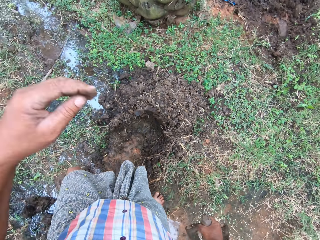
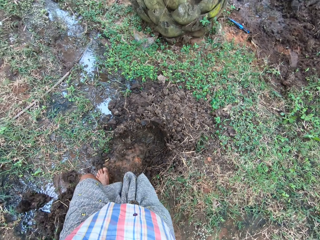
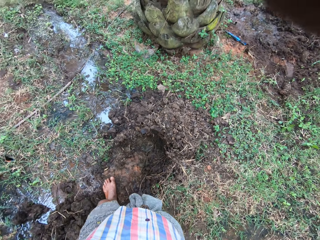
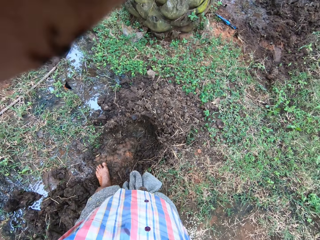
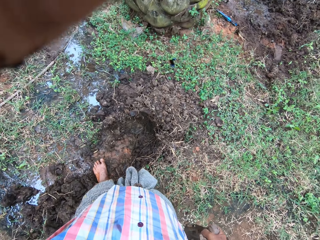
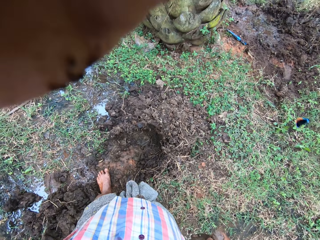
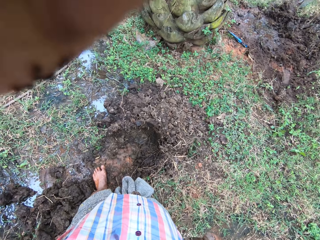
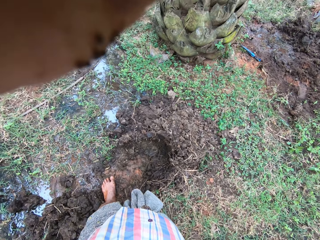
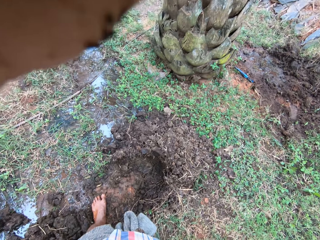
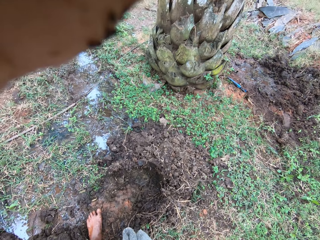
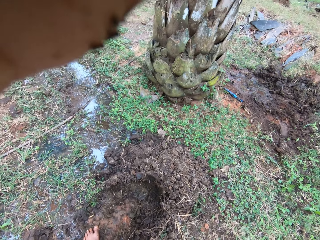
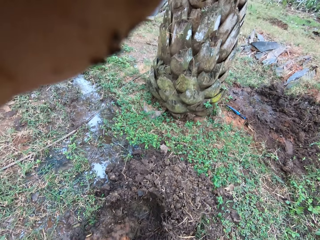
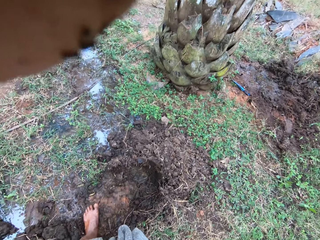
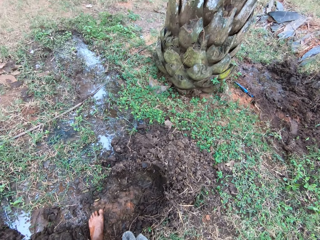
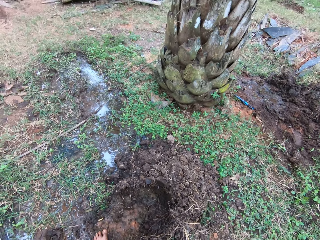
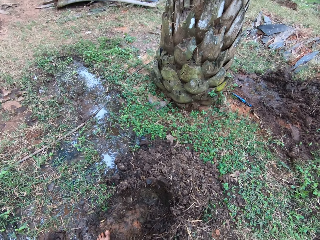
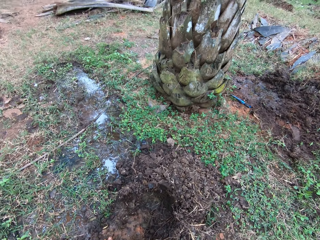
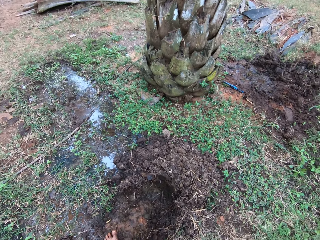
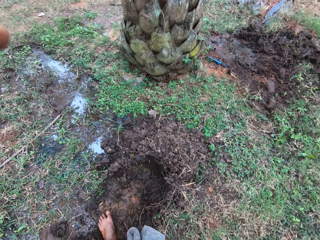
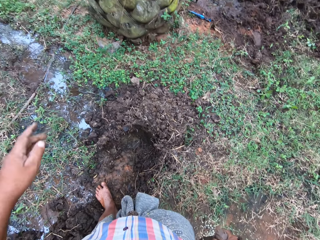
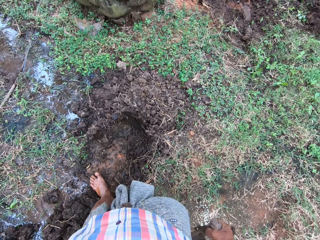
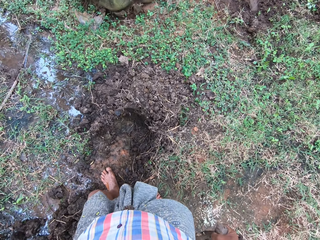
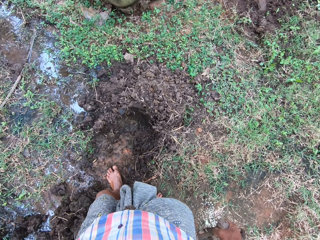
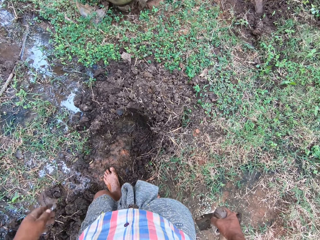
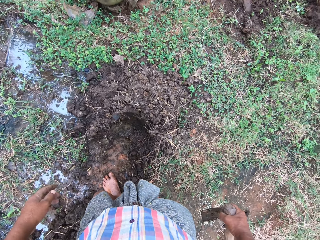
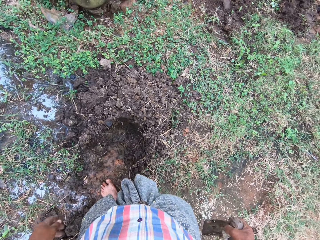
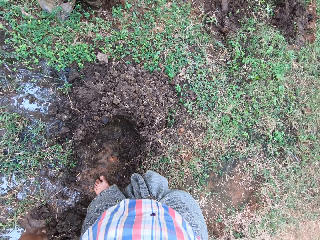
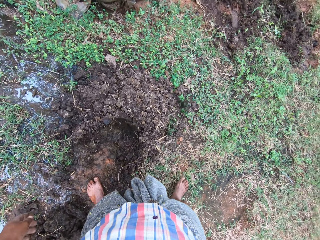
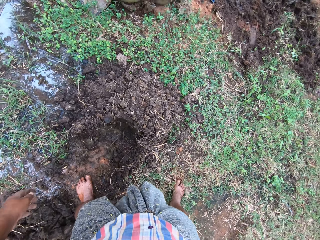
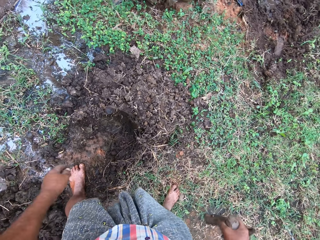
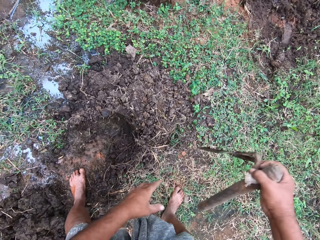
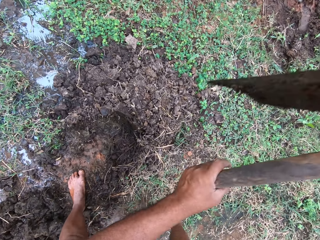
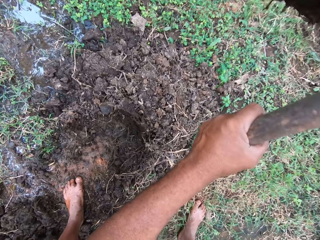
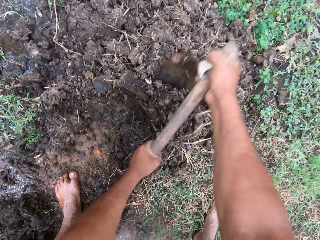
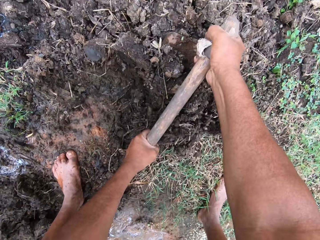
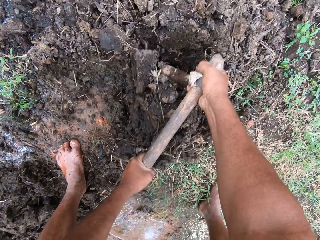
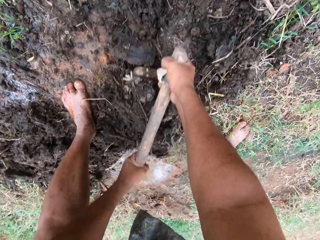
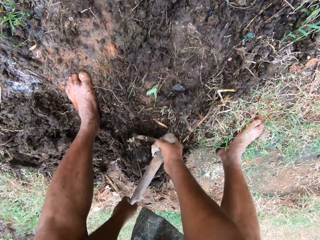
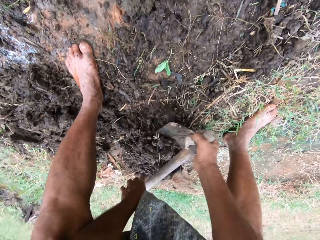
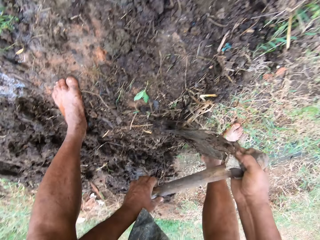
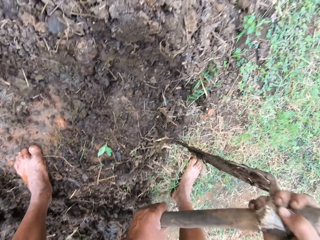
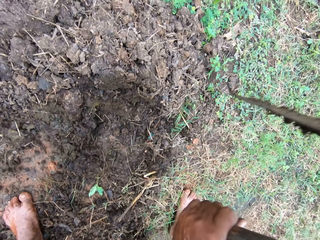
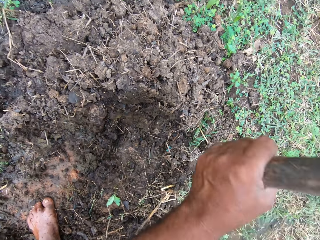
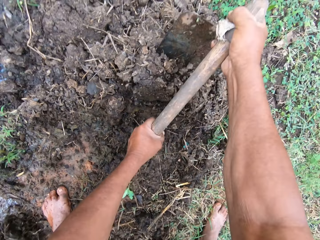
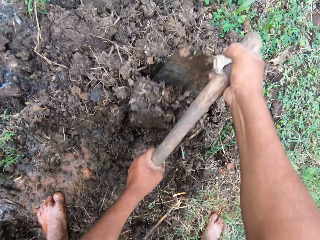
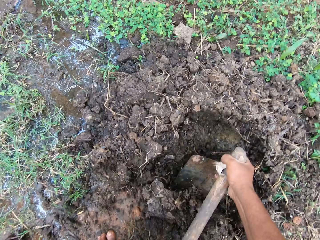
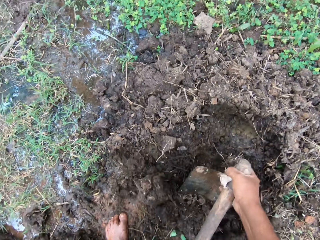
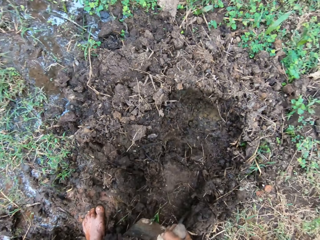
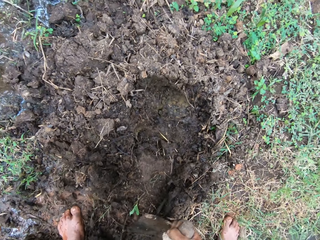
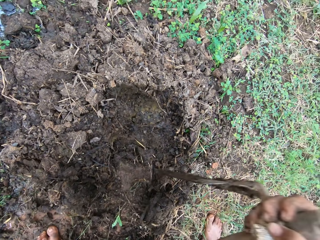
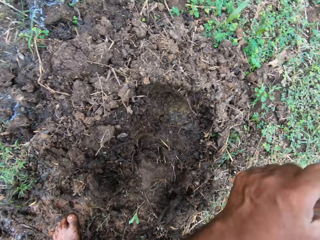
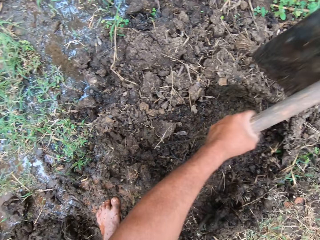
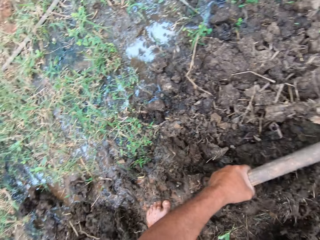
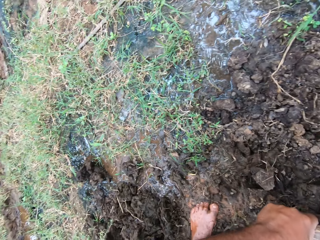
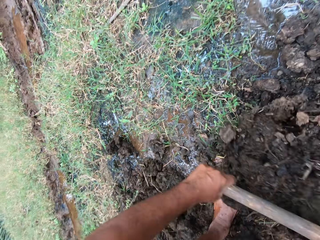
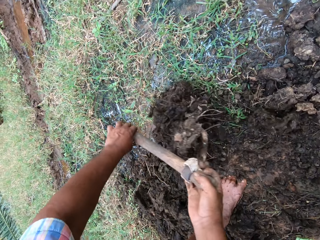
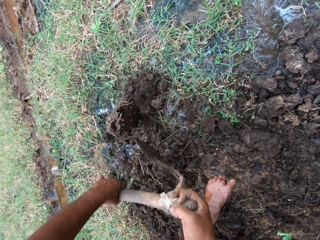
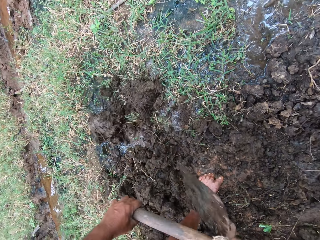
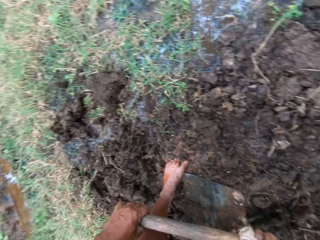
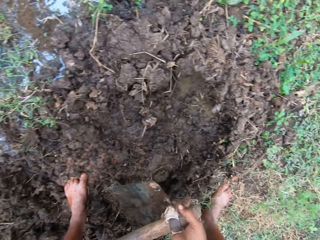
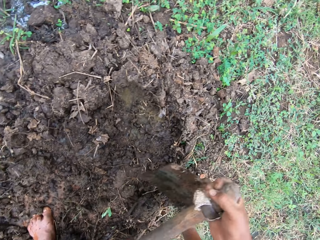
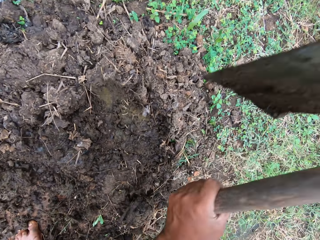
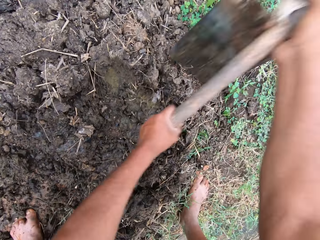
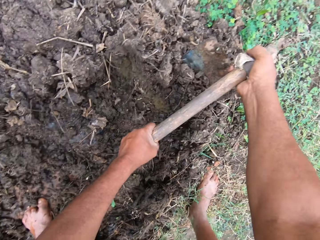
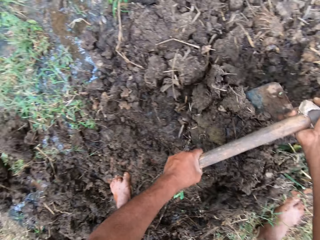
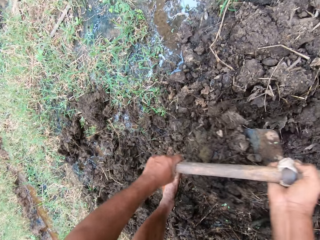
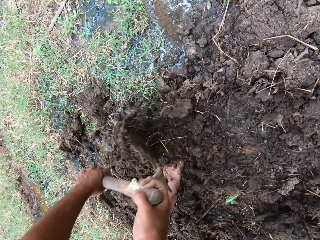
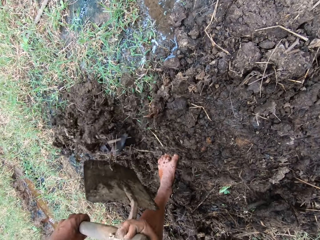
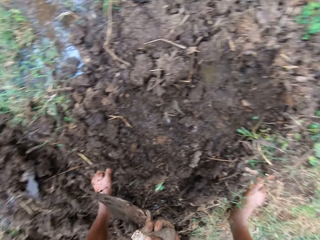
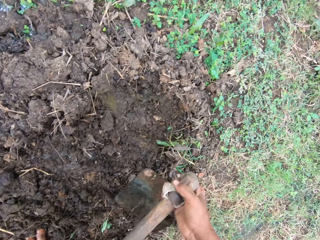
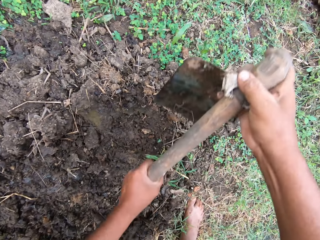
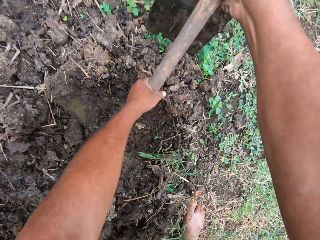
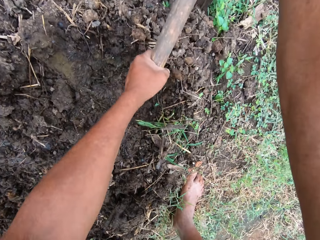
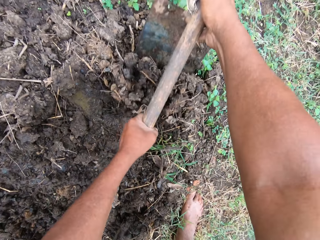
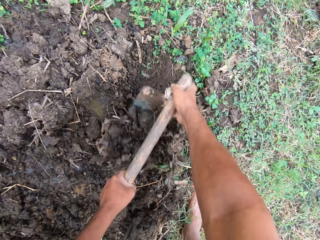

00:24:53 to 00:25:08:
The camera wearer raises his left hand. He digs soil with a hoe on the composite. He fills the pool of water with soil. He holds a jembe.

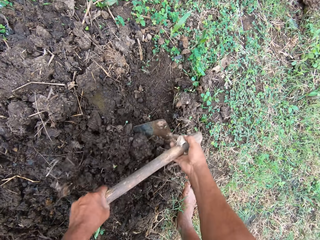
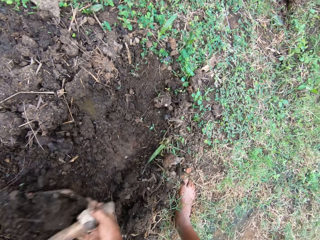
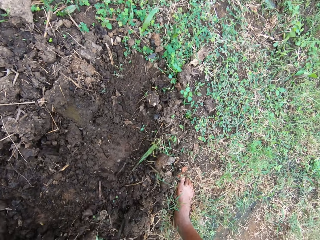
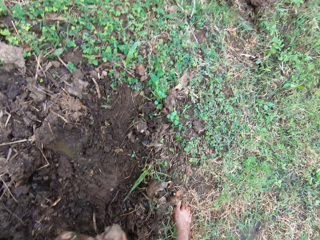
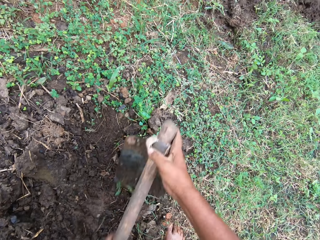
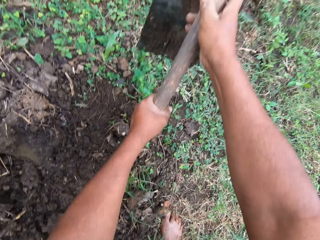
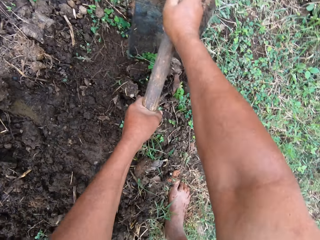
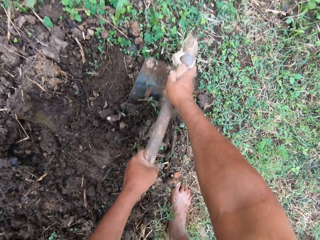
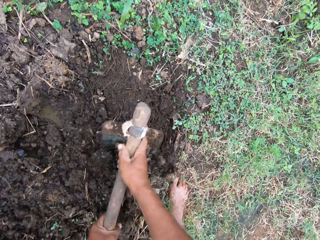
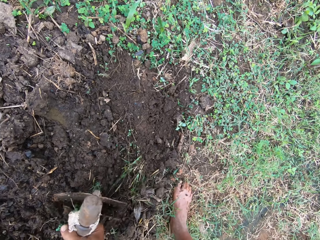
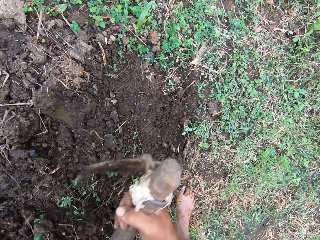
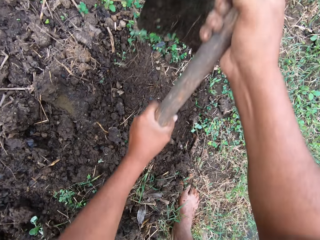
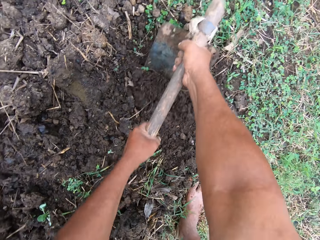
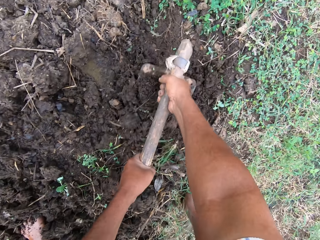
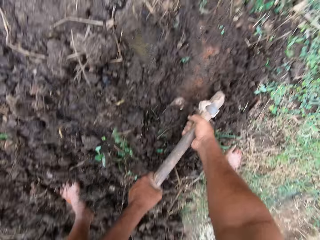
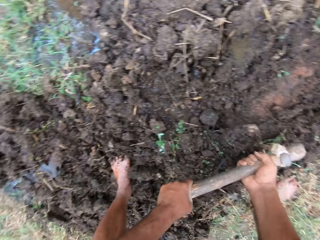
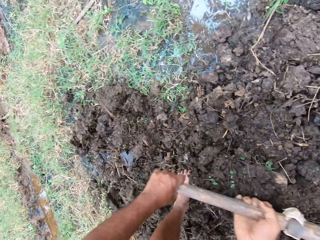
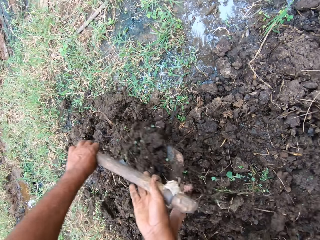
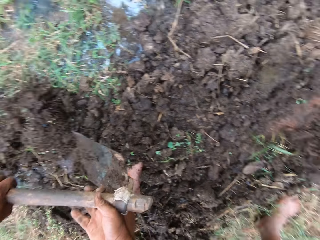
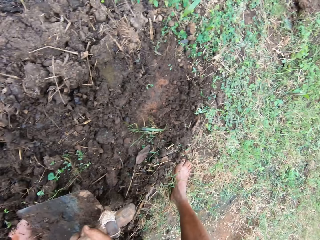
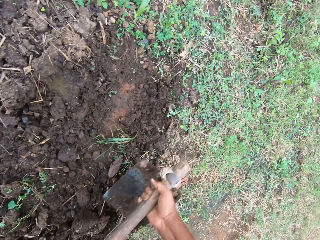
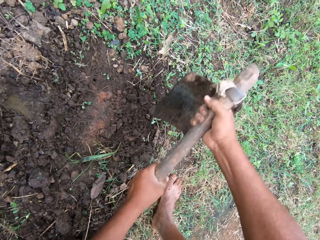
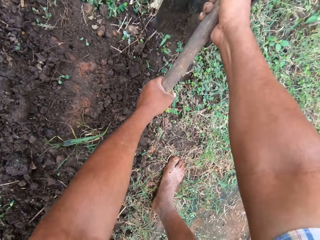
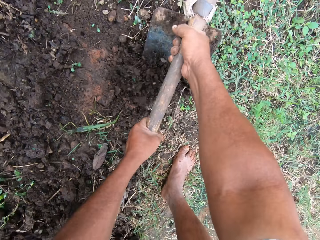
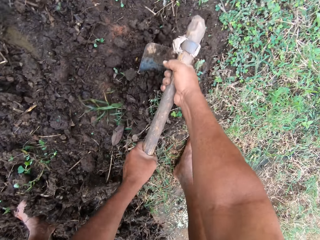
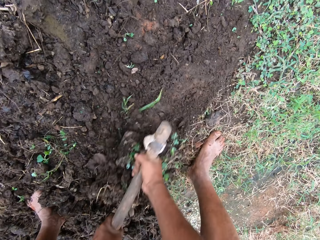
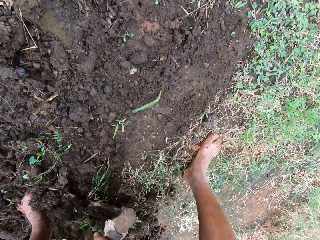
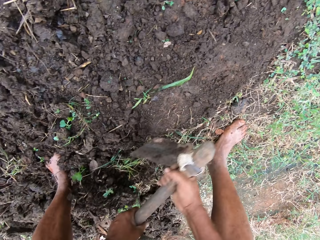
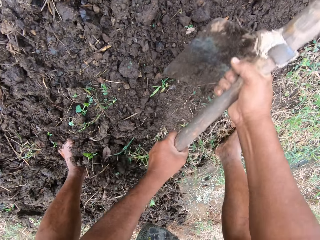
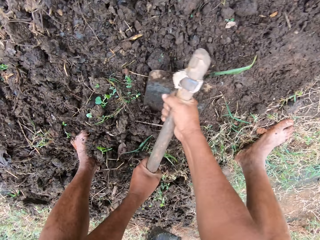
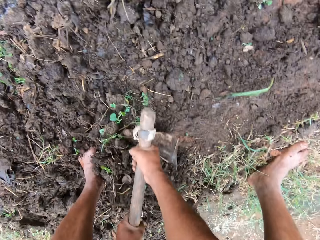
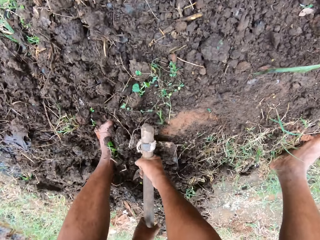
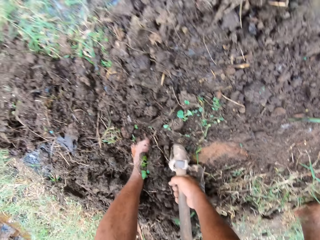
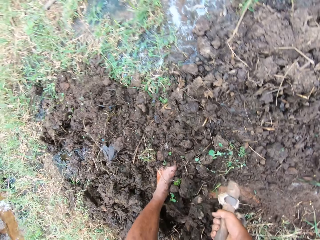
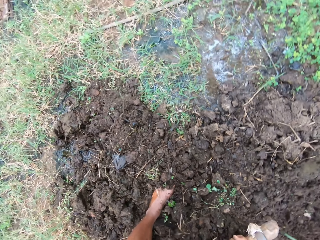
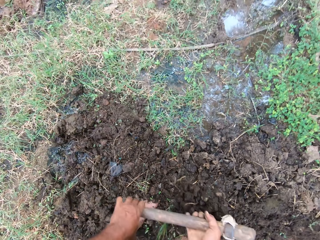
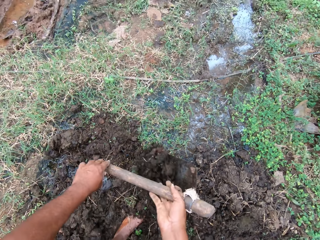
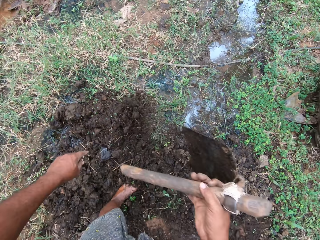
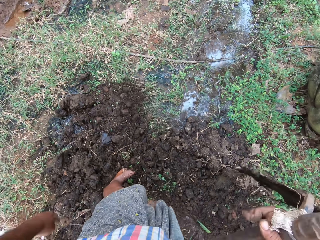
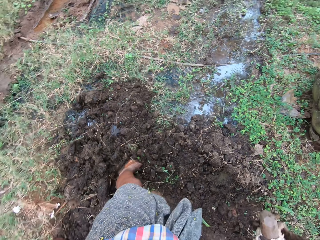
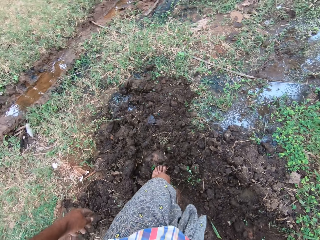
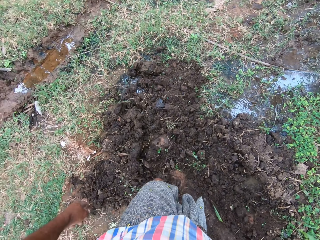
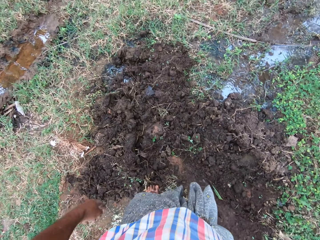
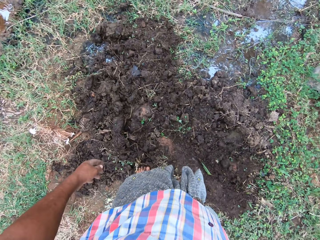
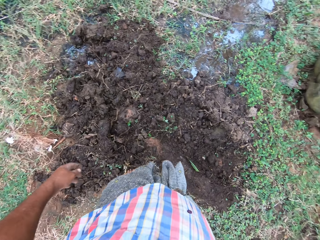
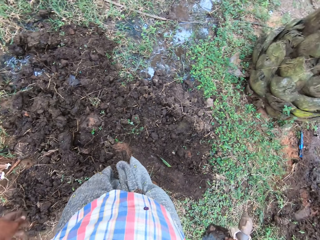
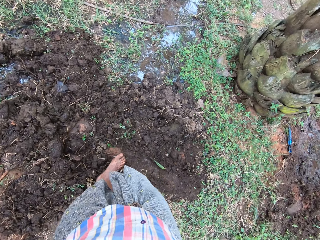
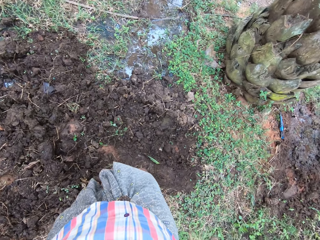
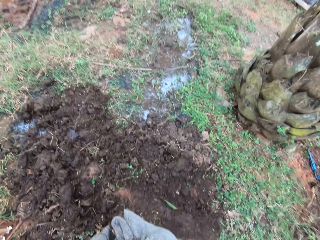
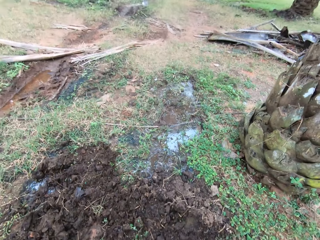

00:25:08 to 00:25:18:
The camera wearer clears grasses with a hoe. They fill the pool of water with soil. They dig on the composite using a jembe. They hold the jembe. They clear grasses with the hoe. They fill the pool of water with soil.
